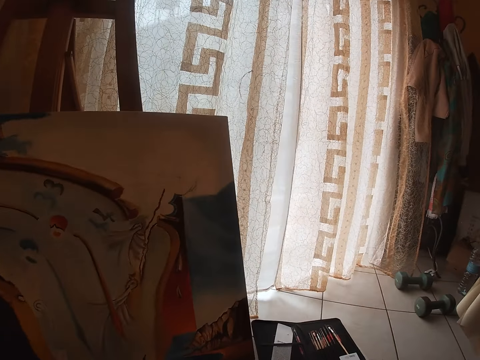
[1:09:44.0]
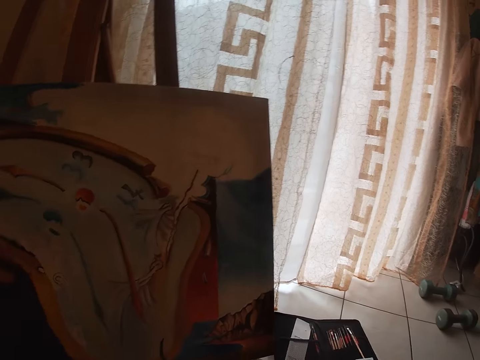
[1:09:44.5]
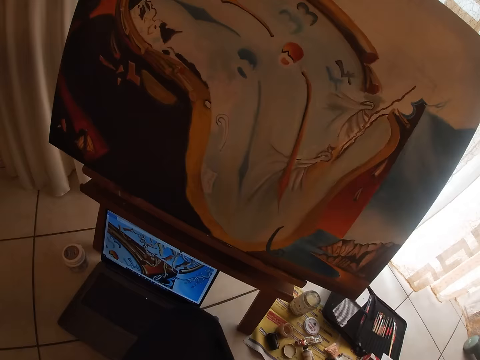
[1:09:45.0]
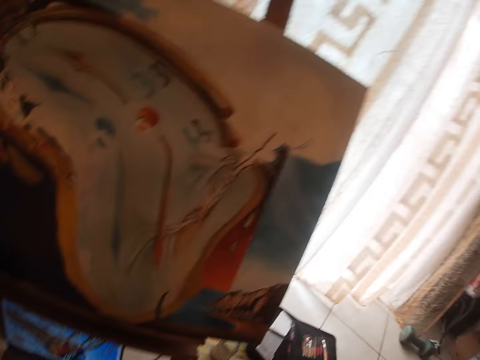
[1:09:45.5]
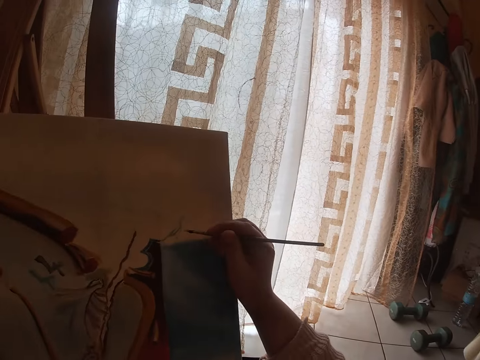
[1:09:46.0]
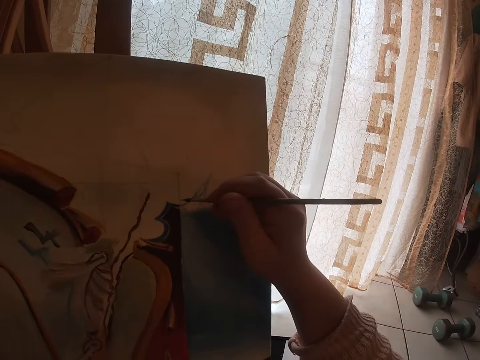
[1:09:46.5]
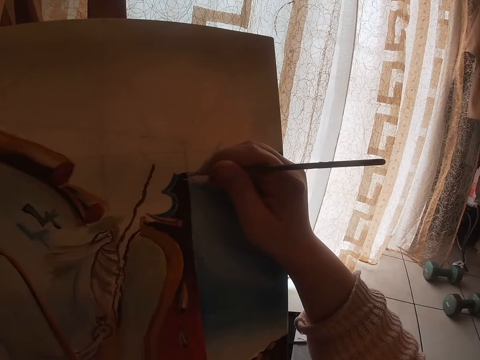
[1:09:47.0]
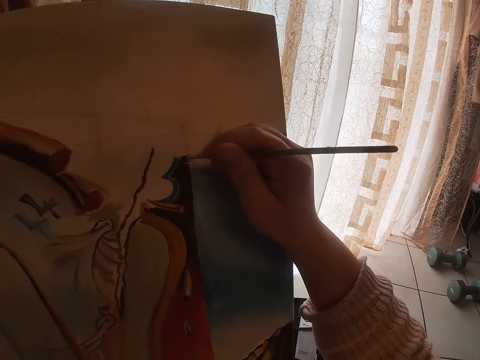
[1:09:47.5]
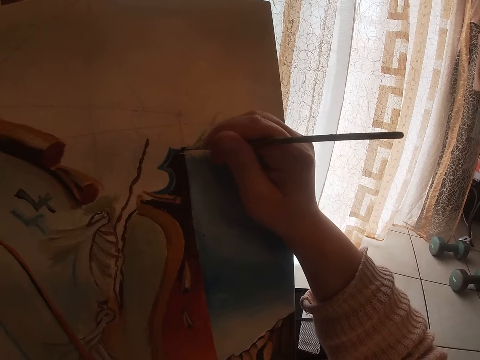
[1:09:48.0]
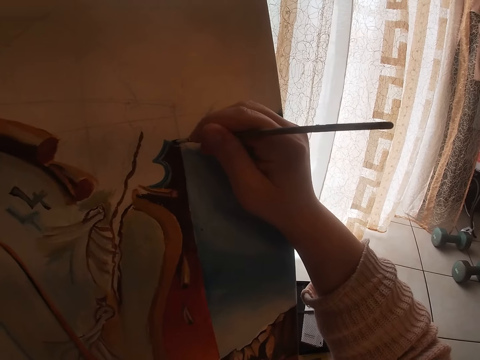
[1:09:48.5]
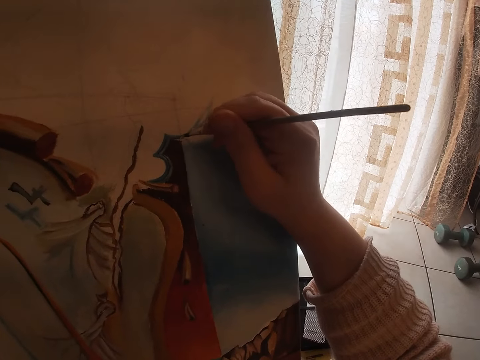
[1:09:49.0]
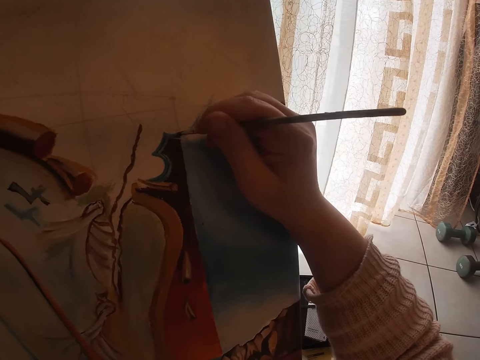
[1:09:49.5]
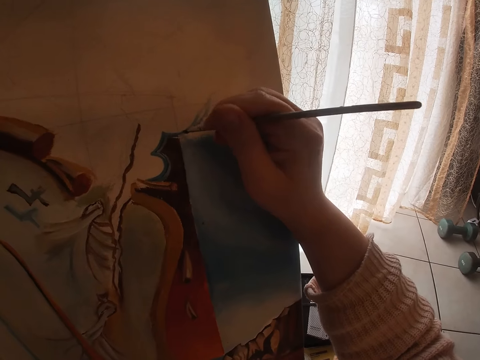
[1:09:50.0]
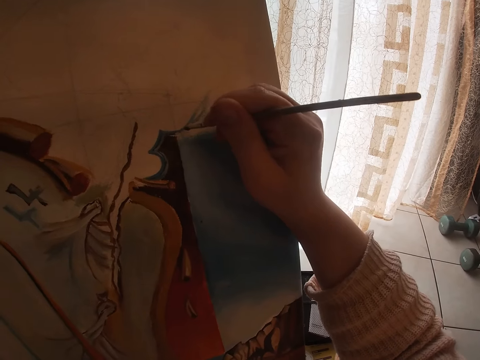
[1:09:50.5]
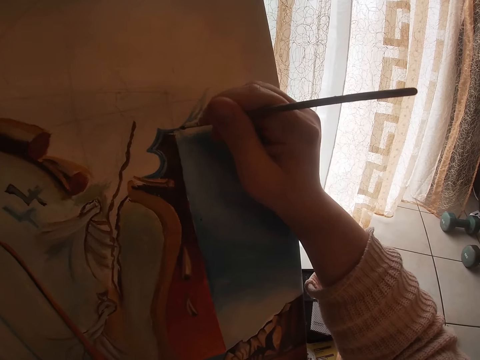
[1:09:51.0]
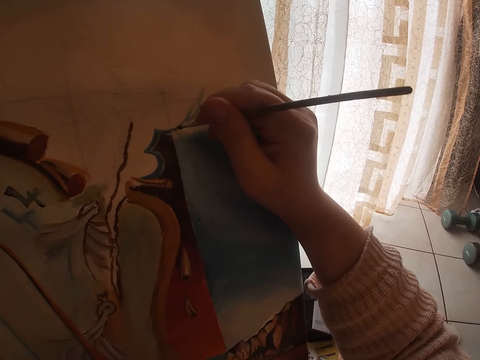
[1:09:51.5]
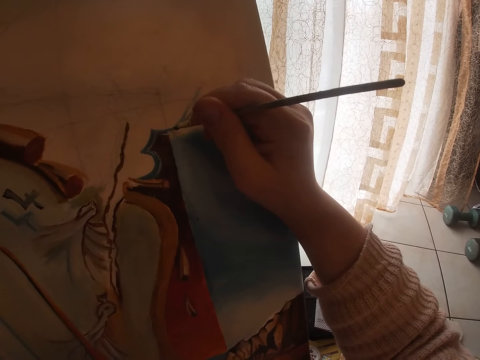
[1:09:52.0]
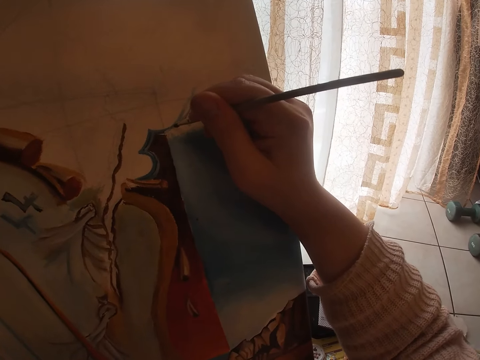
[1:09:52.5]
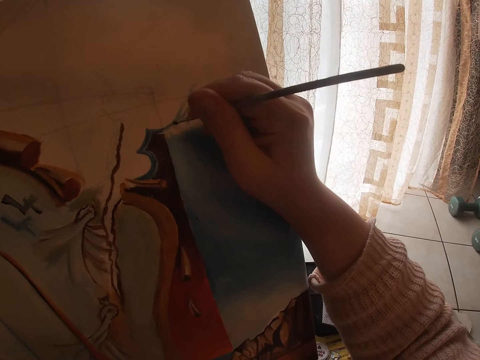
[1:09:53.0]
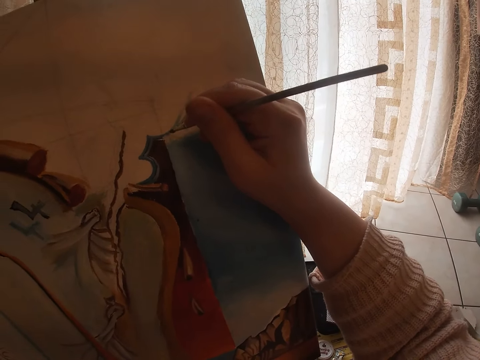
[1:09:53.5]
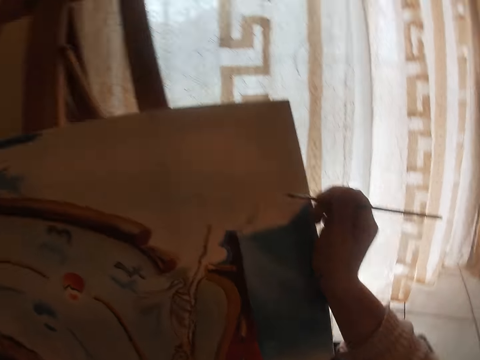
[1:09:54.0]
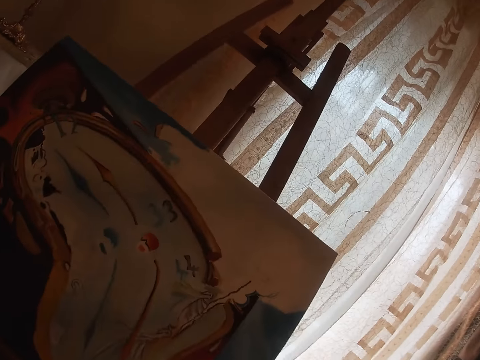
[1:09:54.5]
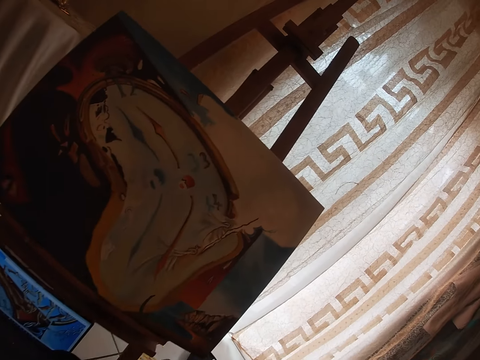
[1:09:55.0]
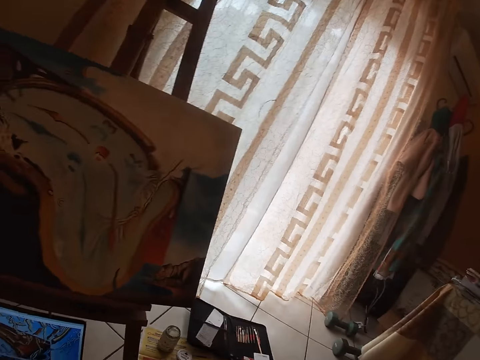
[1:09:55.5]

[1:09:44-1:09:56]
The camera wearer looks at the painting. He looks at the laptop. He paints with the brush in his right hand. He stops painting.

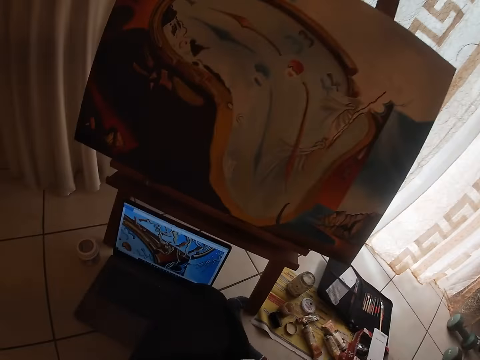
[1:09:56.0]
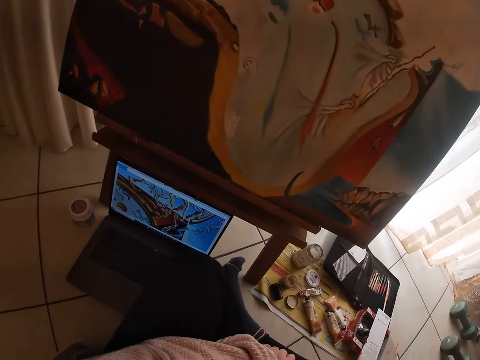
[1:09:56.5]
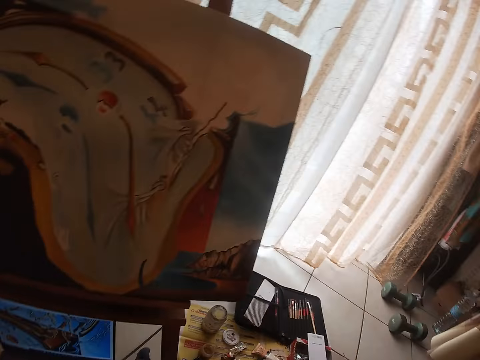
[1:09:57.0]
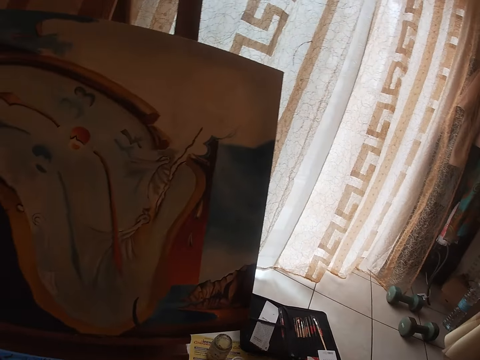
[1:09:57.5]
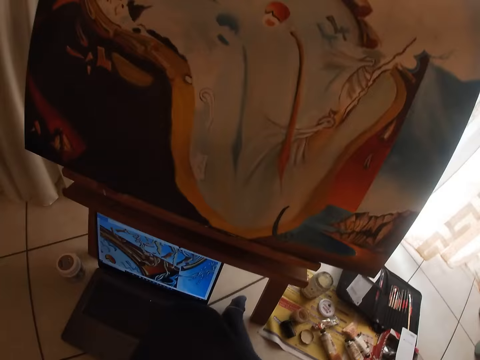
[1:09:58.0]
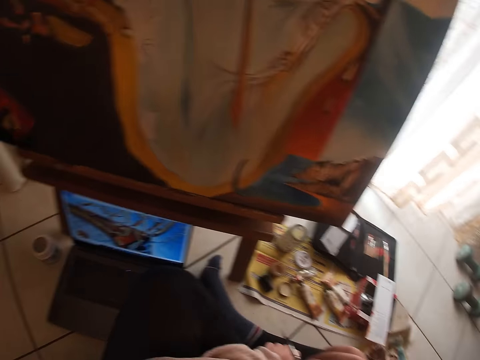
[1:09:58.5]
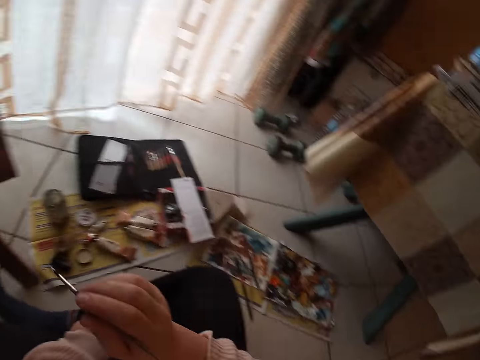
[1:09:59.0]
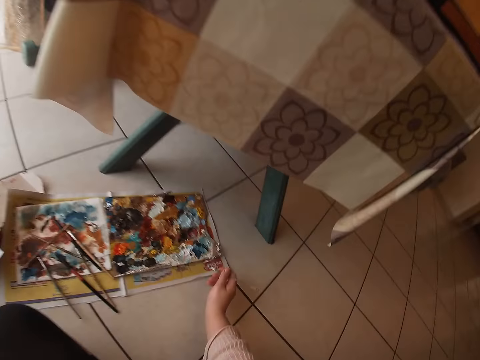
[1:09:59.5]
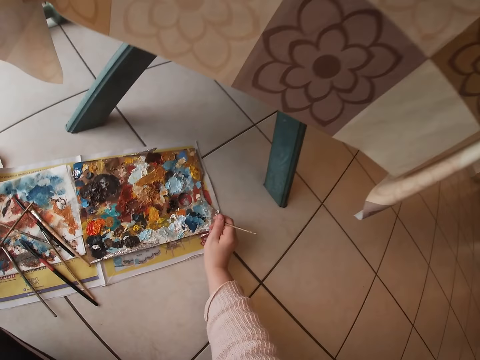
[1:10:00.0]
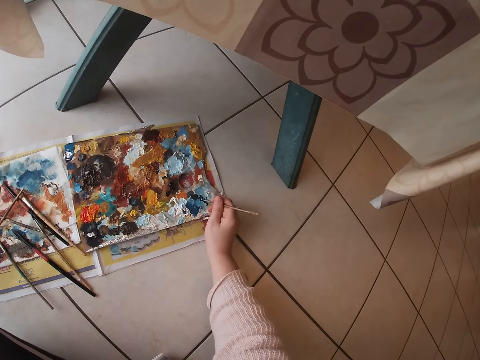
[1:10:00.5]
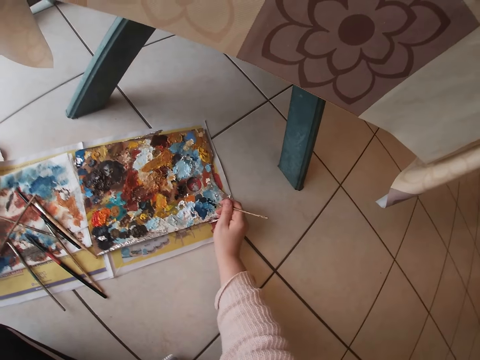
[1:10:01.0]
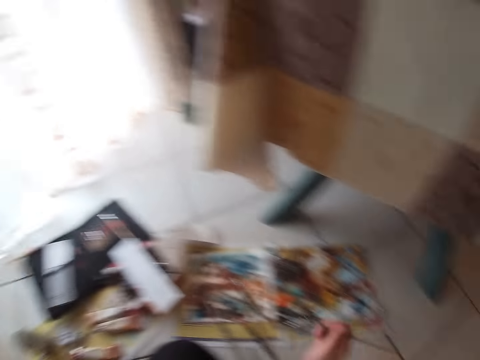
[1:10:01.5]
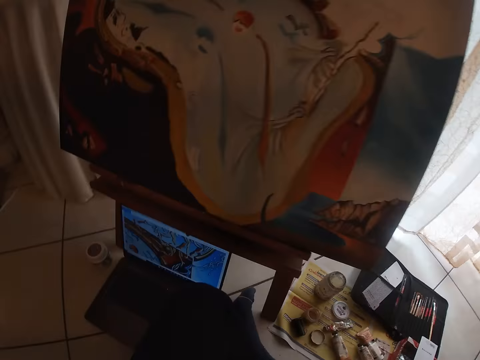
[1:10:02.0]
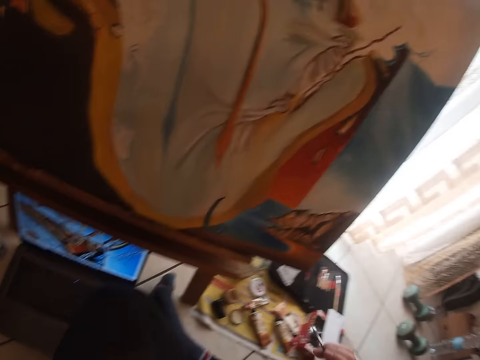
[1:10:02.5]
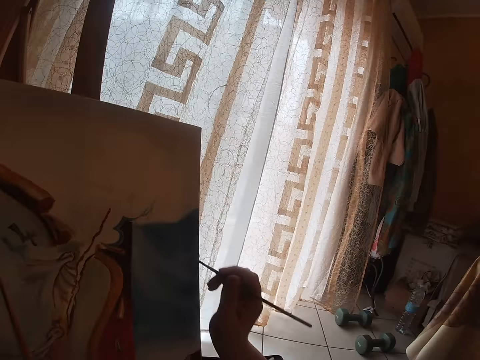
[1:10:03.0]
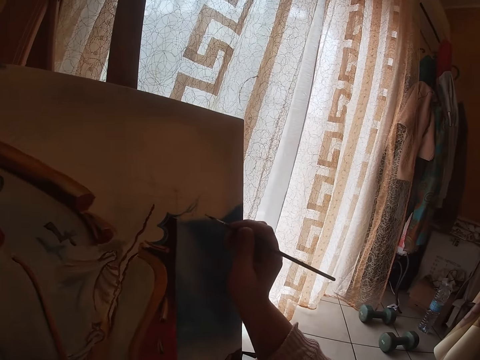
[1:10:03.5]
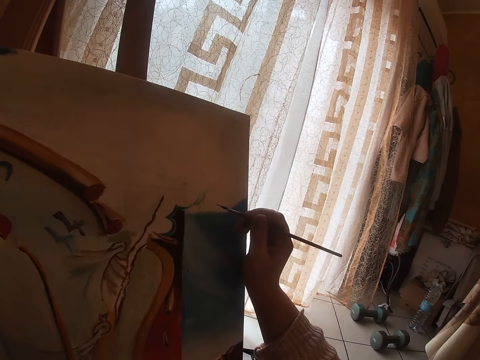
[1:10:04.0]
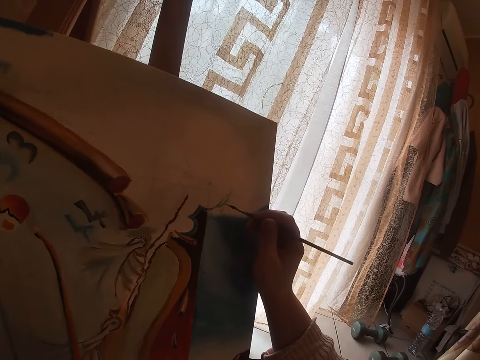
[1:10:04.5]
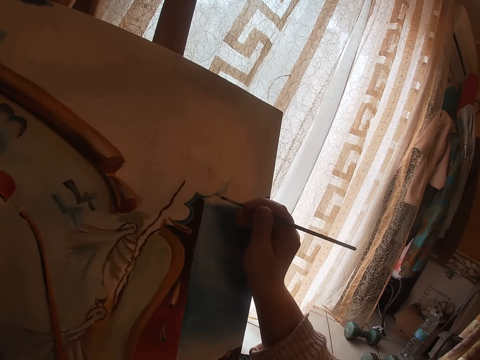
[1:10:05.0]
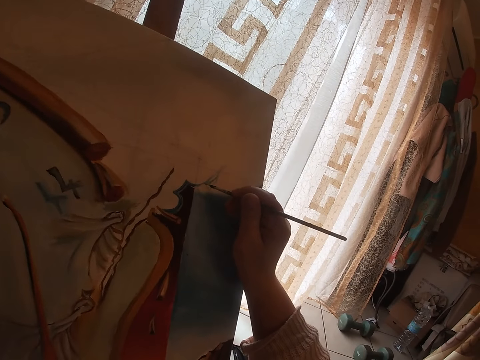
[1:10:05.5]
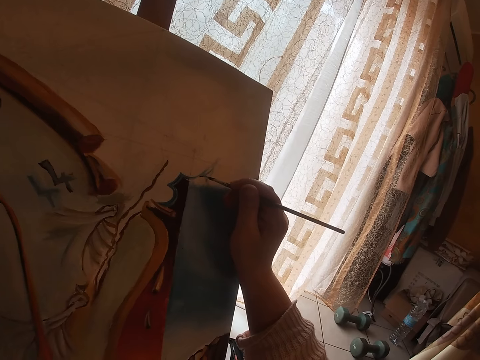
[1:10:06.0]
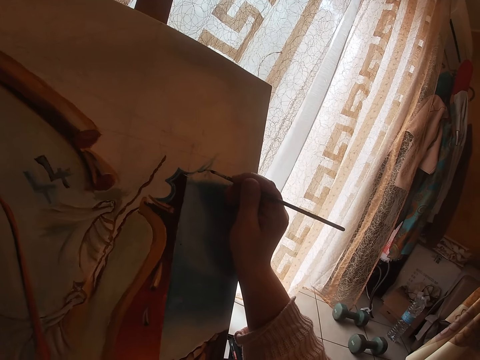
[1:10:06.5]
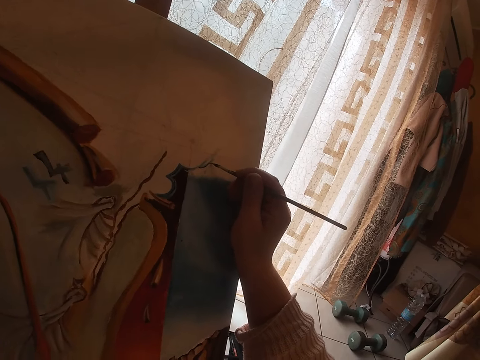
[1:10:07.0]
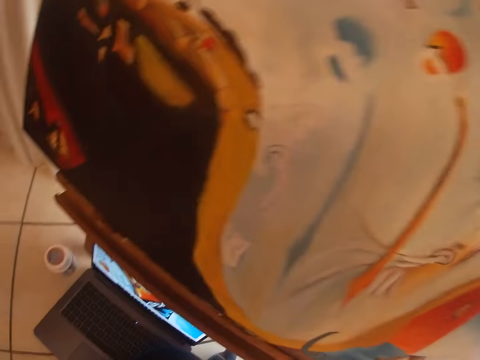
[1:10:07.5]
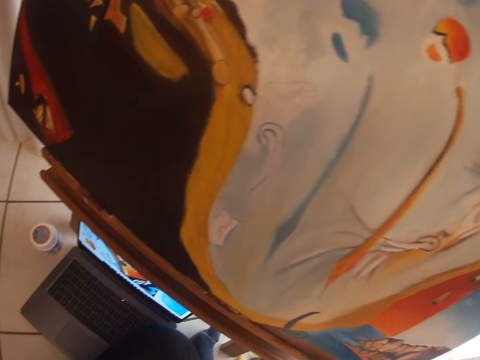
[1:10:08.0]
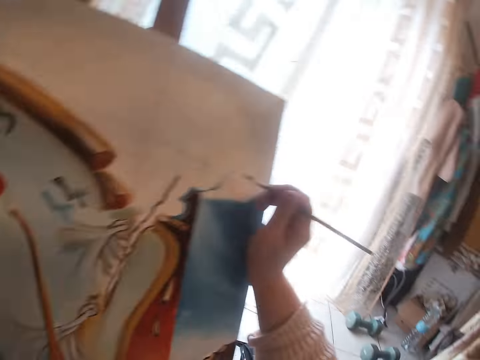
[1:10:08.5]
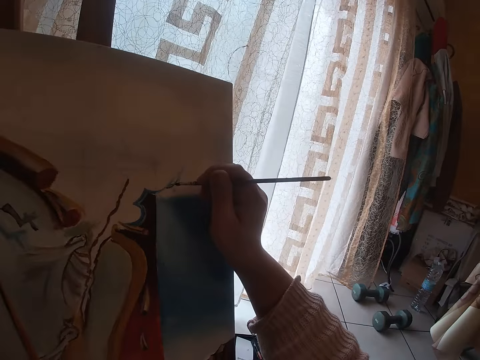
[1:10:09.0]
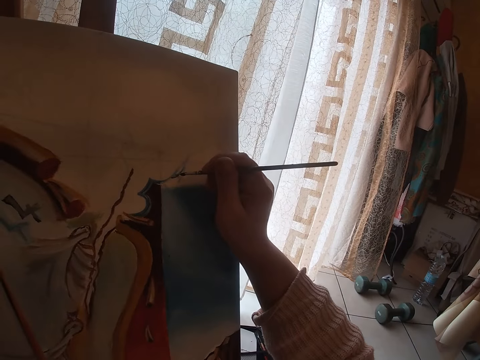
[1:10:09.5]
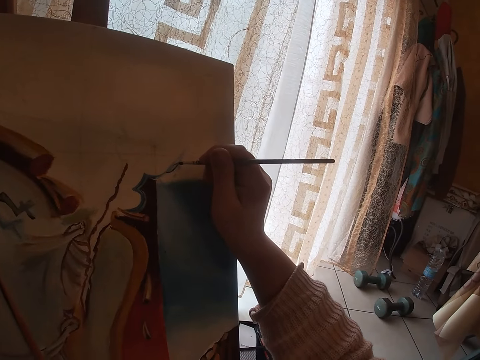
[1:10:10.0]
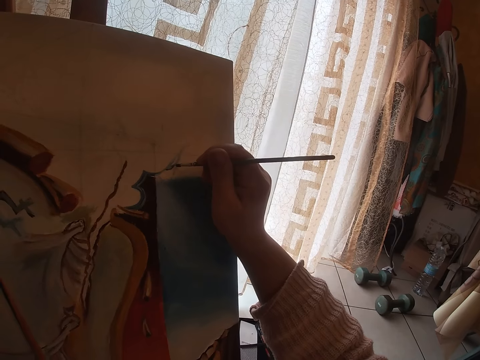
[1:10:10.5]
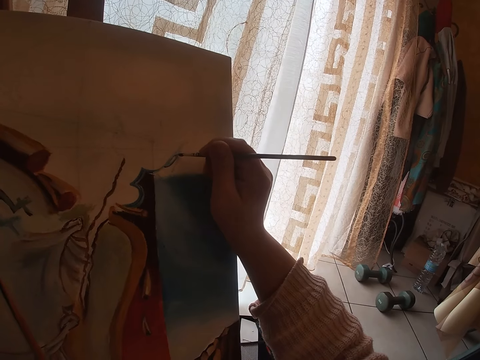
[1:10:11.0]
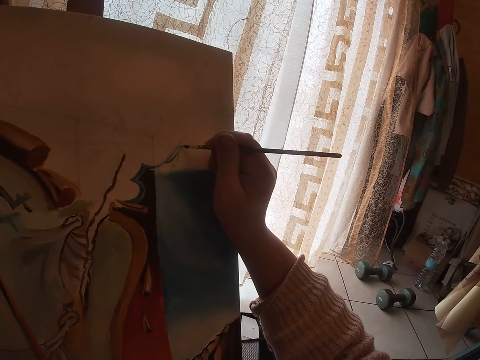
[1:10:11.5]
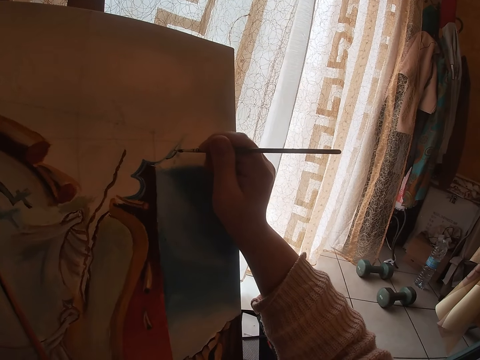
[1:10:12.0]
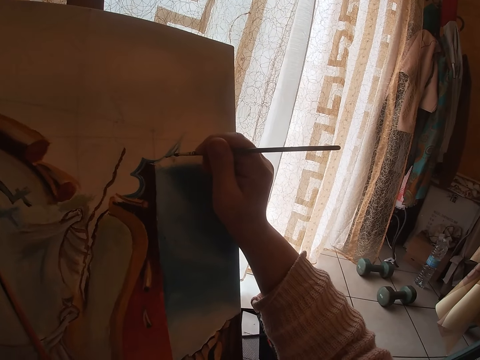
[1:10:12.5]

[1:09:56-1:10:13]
The camera wearer looks toward the computer or laptop on the floor. He looks toward the painting on the easel. He looks toward the computer on the floor. He touches the paint on the palette with the brush in his right hand. He looks at the laptop. He paints with the brush in his right hand. He looks toward the computer on the floor. He paints with the brush in his right hand.
